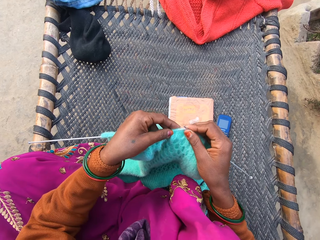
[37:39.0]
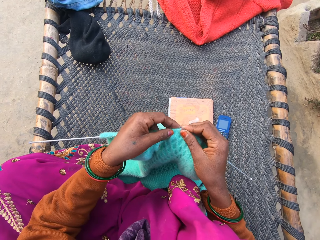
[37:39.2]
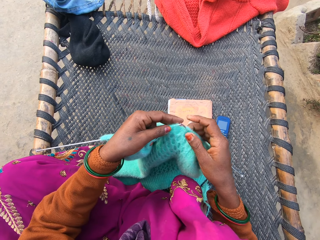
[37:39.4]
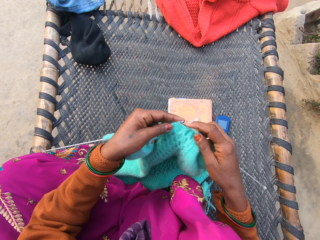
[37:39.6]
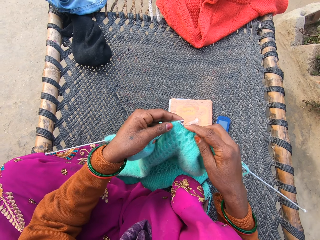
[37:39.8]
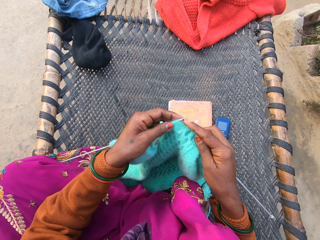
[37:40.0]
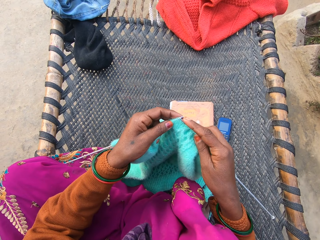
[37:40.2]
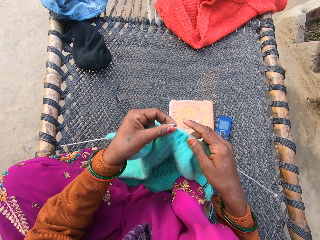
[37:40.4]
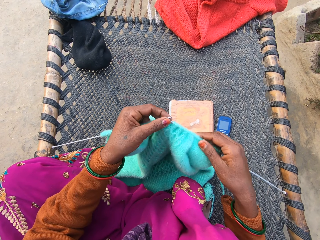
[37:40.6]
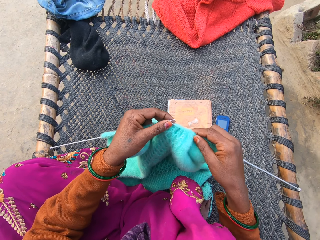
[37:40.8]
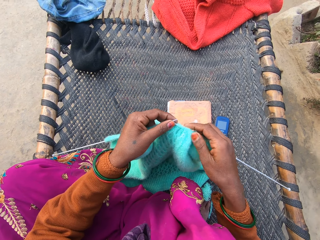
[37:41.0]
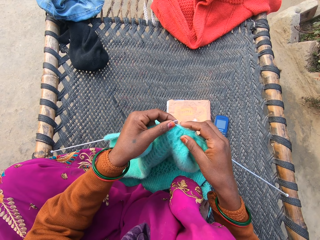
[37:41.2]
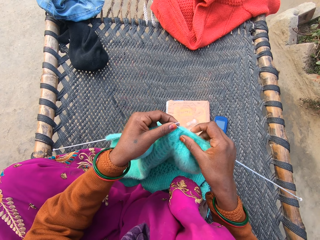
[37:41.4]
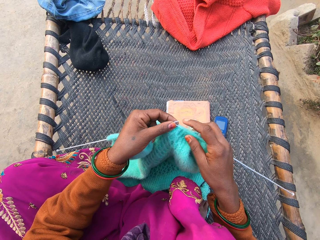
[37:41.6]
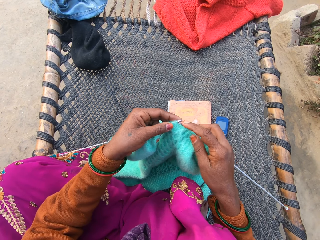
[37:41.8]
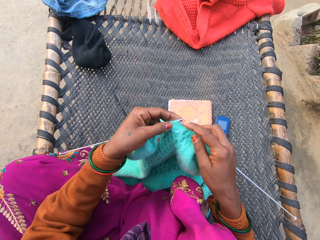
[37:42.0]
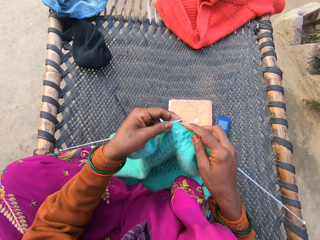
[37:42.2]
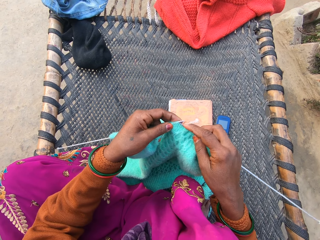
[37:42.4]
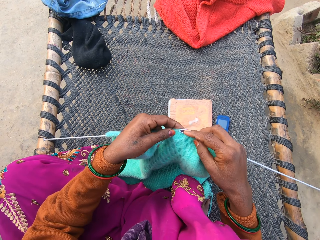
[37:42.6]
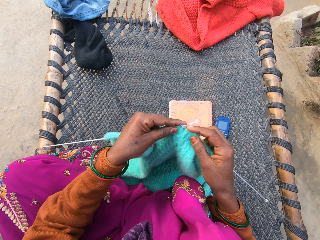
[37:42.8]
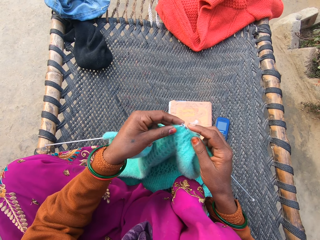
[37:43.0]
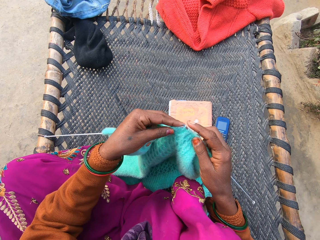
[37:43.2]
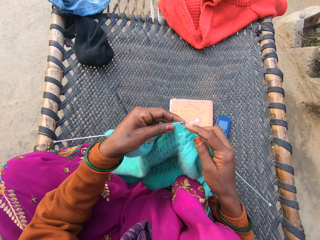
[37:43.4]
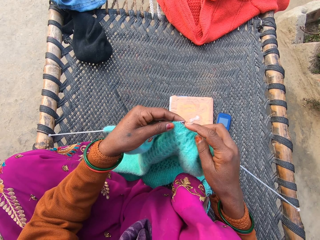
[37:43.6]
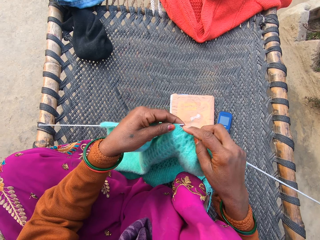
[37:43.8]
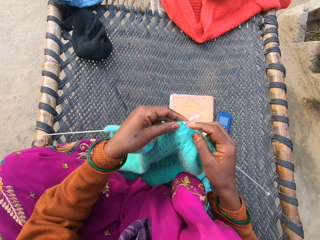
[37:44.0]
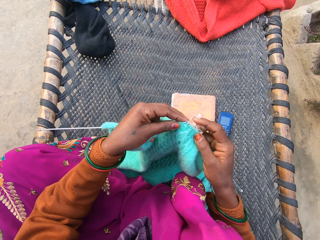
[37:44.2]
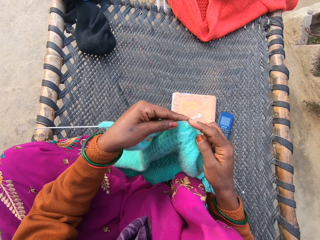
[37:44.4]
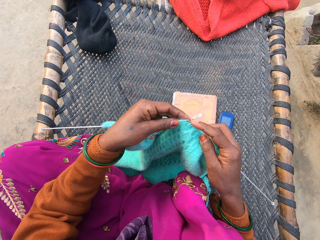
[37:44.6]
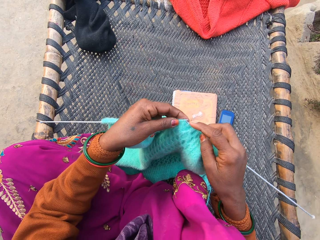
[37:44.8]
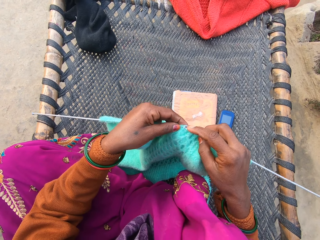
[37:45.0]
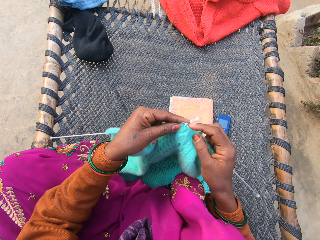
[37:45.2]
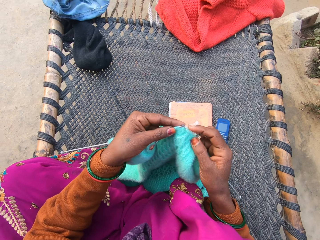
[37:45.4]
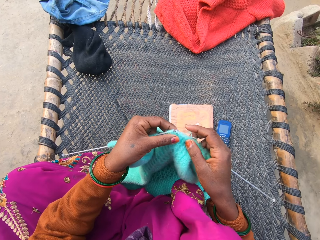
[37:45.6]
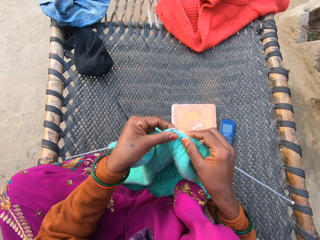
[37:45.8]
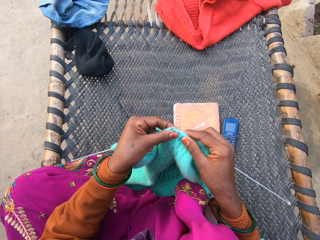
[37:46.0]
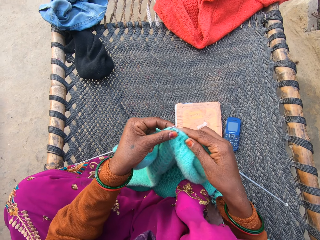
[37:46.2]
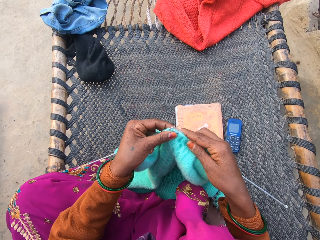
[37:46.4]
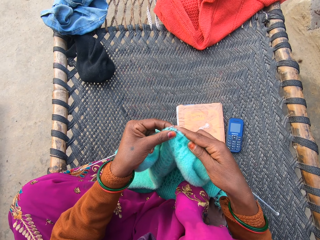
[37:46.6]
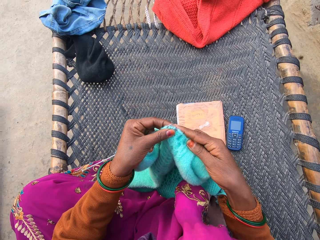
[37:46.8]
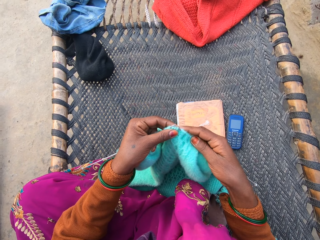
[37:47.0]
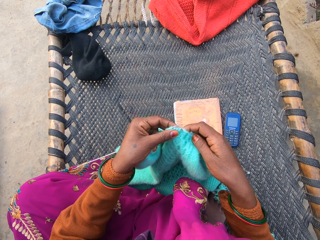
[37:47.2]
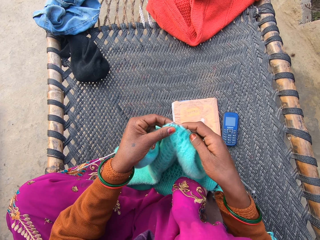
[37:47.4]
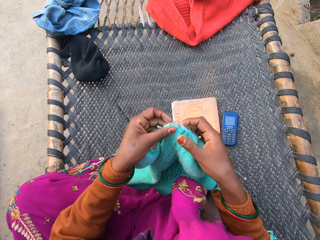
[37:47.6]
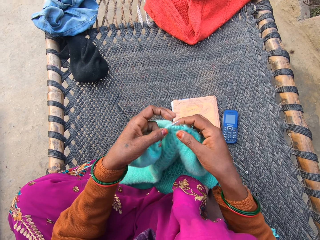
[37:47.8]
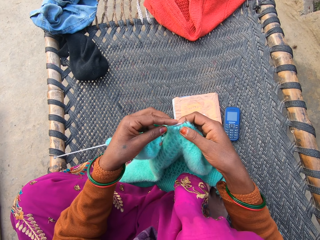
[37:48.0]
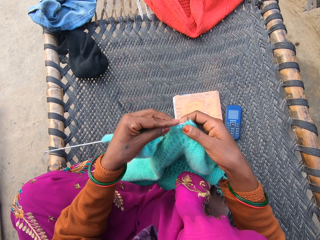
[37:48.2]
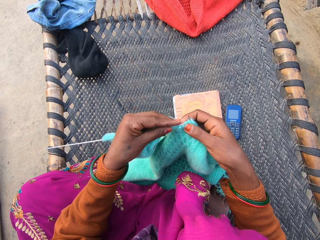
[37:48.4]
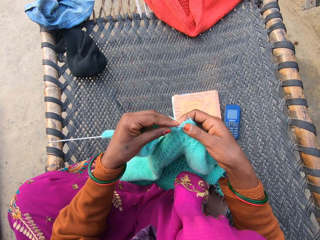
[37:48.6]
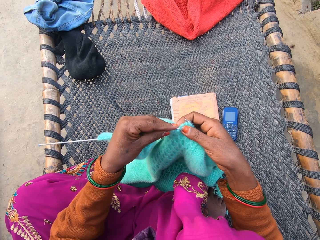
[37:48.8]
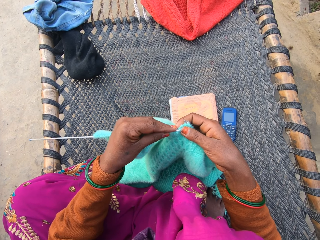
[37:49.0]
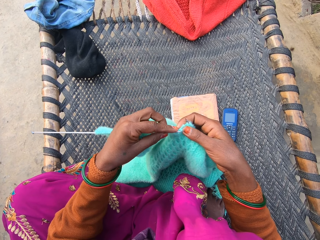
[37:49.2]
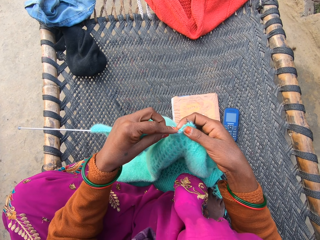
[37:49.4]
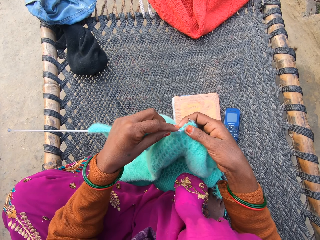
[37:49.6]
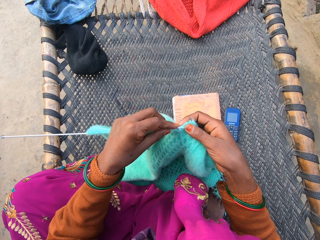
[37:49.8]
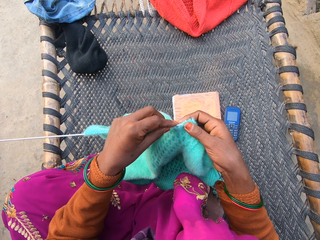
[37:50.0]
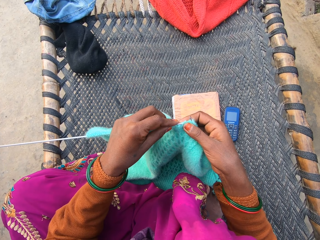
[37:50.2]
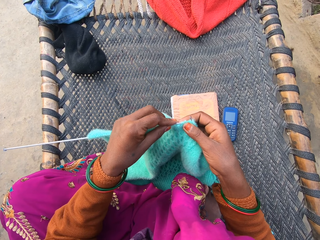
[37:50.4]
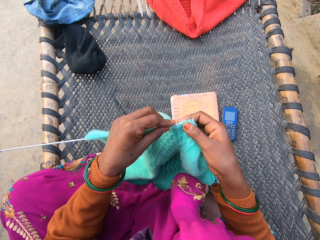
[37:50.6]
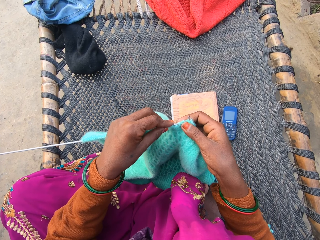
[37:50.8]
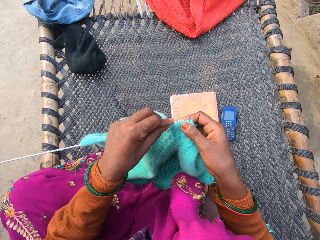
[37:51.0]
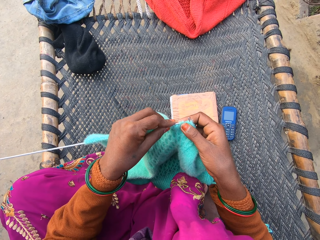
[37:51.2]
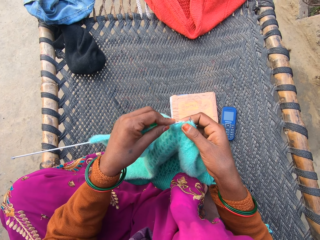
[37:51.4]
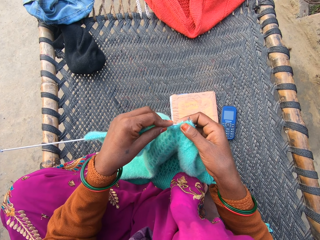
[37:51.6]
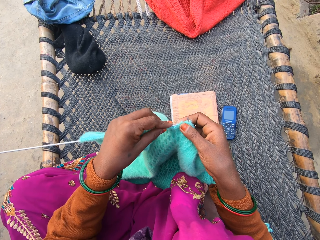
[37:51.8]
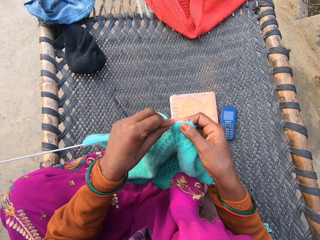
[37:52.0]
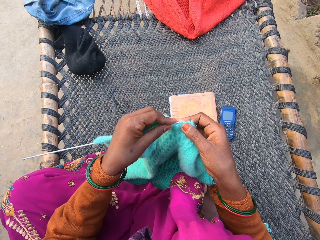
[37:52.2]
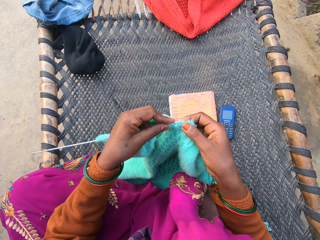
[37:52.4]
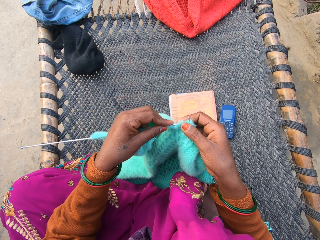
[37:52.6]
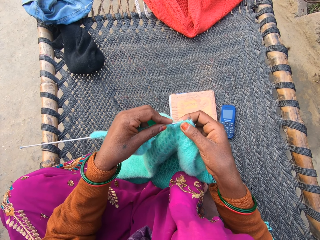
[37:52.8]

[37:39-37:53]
The camera wearer knits a cloth. They inspect the cloth. They knit the cloth. They stare at the cloth. They knit the cloth.

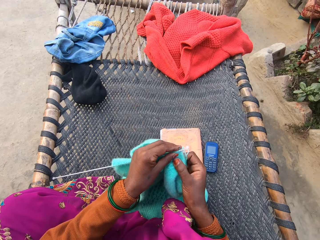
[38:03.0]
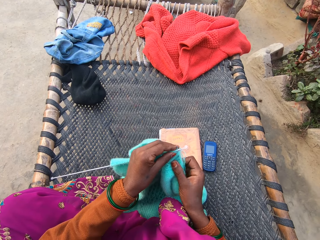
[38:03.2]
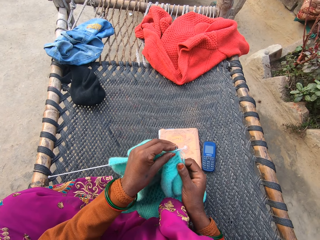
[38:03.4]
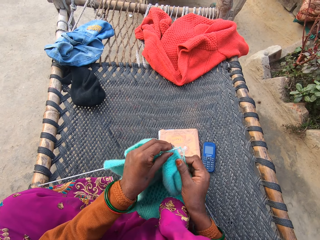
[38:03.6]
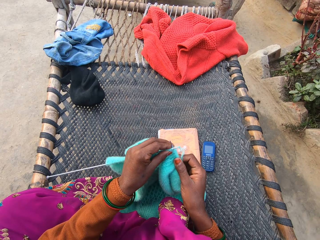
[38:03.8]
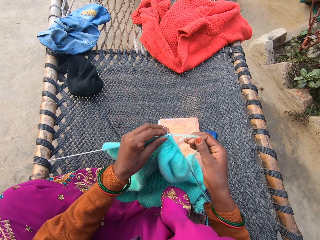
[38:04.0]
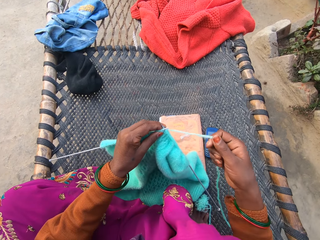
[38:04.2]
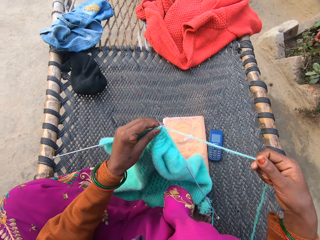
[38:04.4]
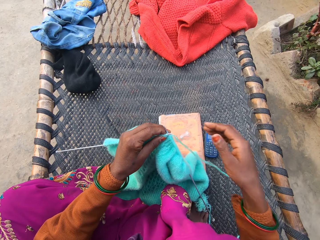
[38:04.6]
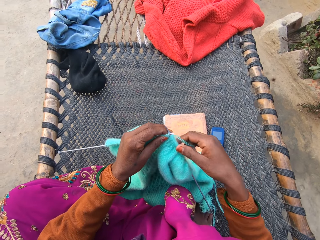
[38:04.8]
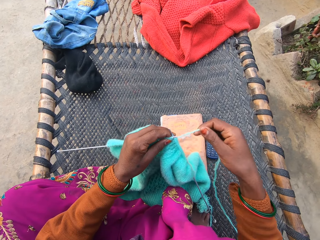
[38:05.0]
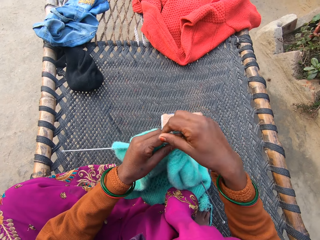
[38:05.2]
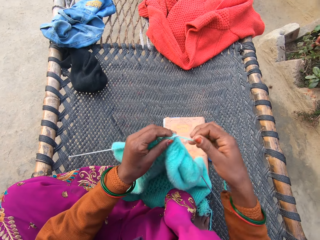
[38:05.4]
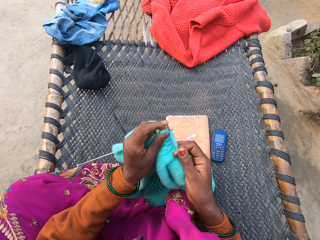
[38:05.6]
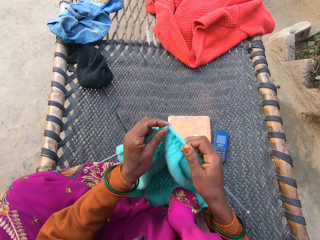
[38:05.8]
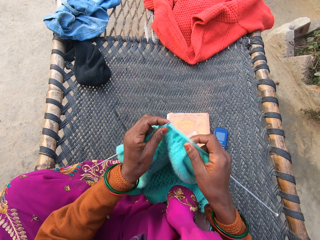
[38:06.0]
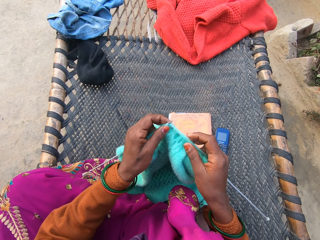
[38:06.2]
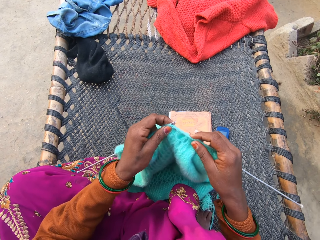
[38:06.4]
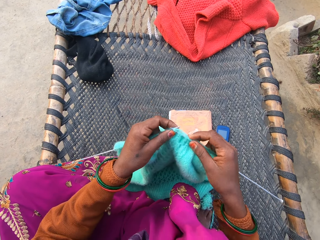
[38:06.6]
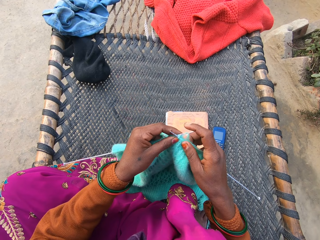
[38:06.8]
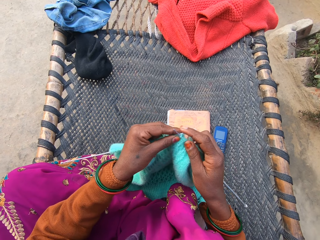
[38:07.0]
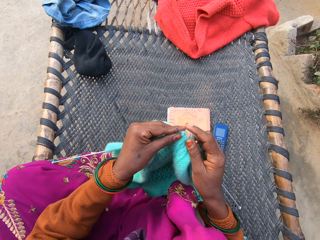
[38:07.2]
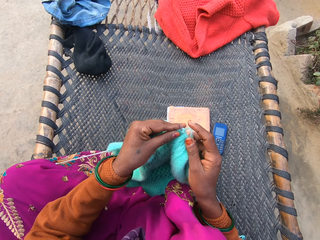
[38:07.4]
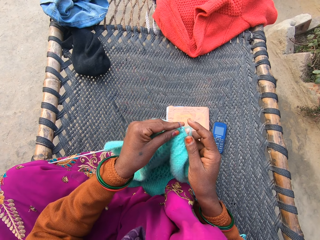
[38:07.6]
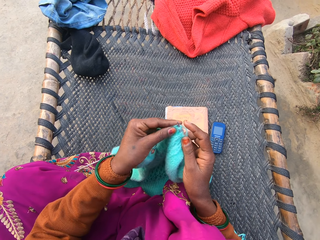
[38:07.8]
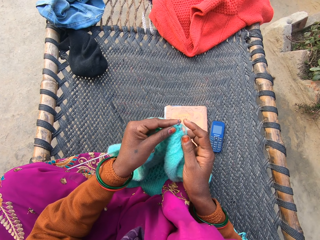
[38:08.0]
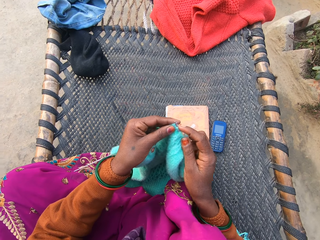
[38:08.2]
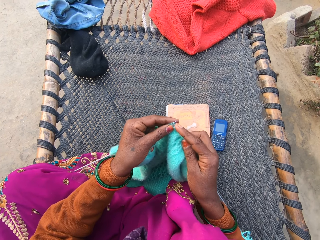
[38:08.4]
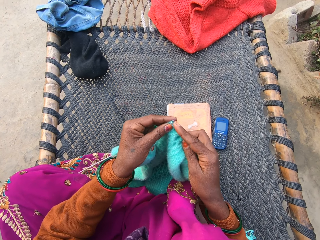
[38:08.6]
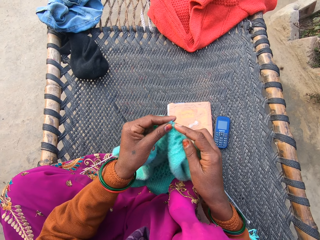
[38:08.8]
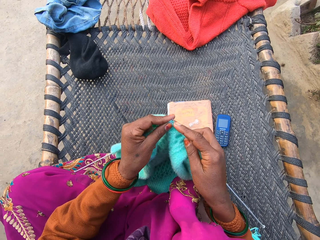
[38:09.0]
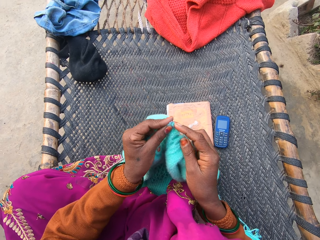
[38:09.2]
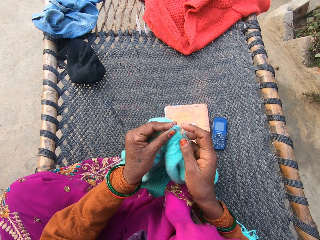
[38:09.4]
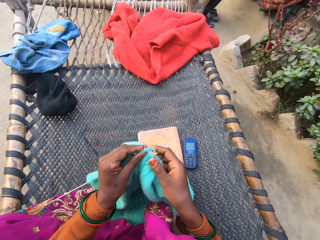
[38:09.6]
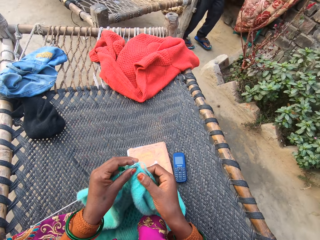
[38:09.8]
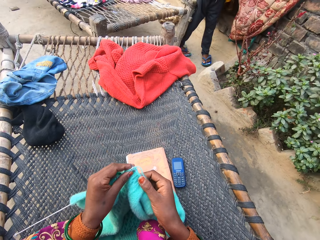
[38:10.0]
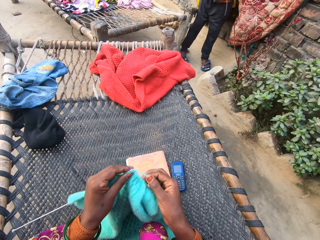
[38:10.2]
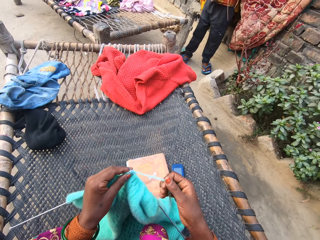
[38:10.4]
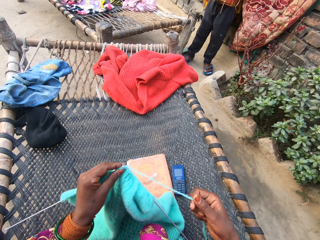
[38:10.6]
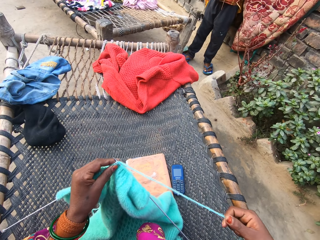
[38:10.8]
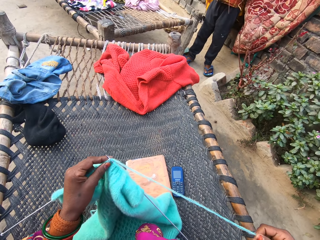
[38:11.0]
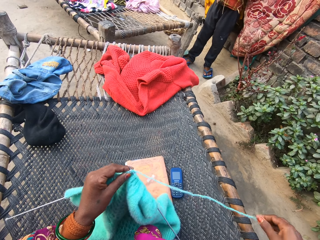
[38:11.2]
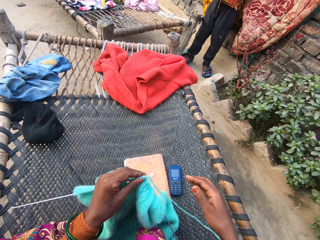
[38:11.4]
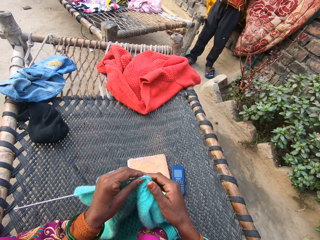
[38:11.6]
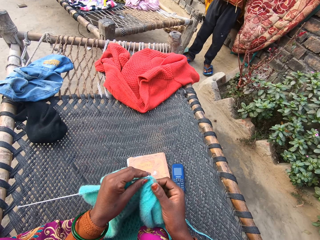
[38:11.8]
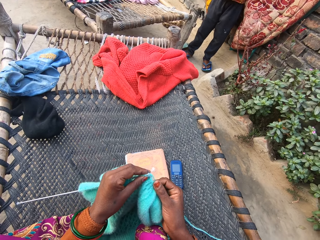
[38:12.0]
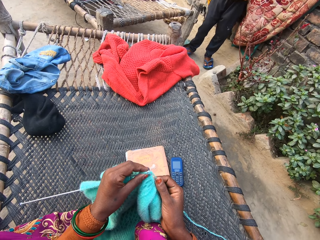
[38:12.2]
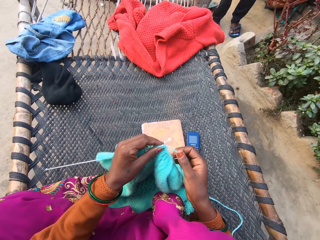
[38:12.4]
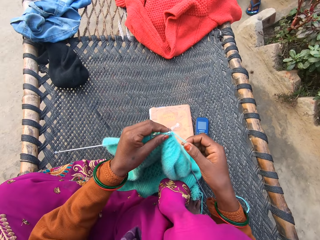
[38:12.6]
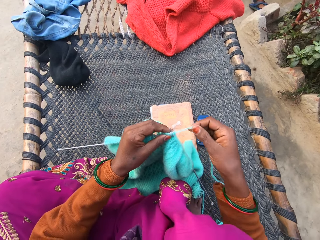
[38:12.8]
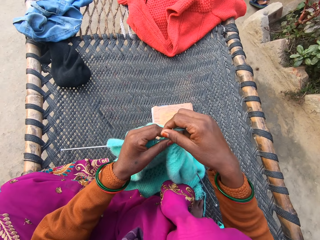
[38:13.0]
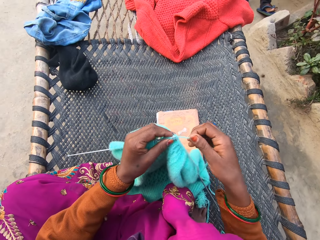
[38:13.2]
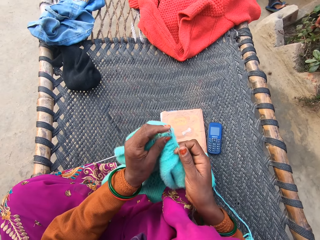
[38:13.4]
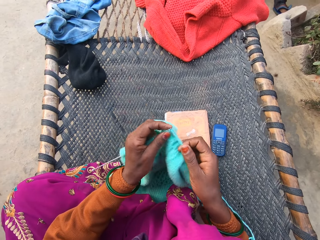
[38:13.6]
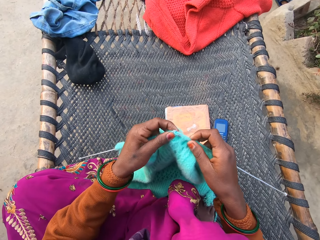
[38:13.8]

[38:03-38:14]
The camera wearer pulls a yarn. They hold the yarn in place. They knit a cloth. They pull the yarn. They speak with a boy. They stare at the boy. They stare at the cloth.
